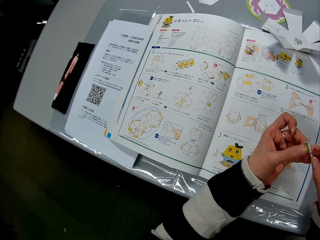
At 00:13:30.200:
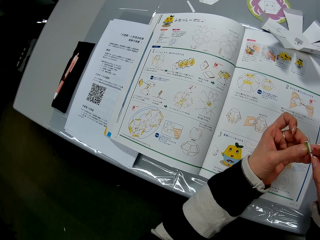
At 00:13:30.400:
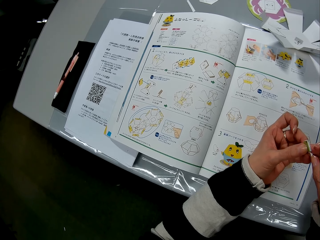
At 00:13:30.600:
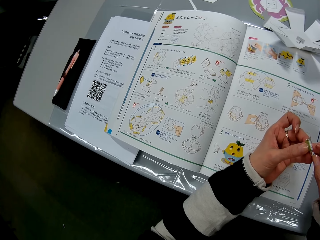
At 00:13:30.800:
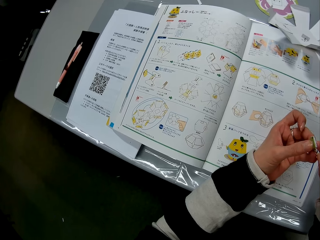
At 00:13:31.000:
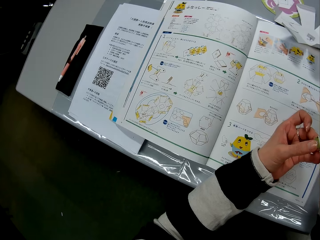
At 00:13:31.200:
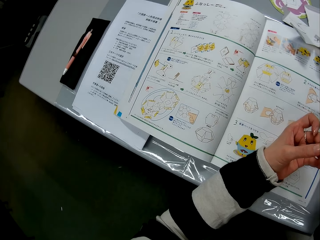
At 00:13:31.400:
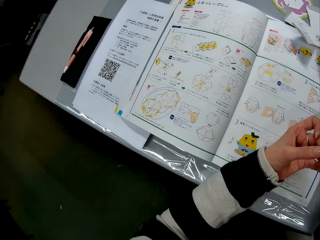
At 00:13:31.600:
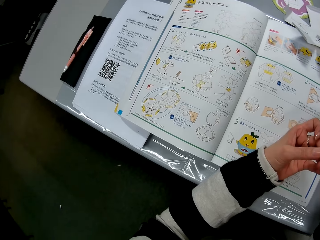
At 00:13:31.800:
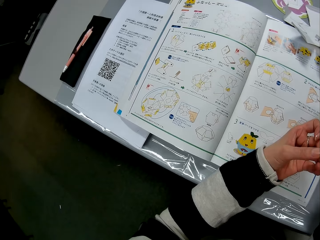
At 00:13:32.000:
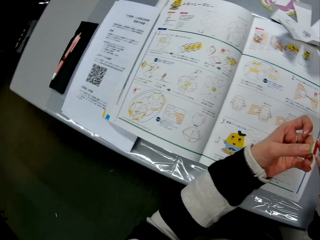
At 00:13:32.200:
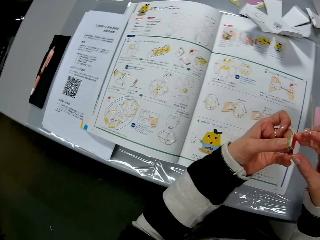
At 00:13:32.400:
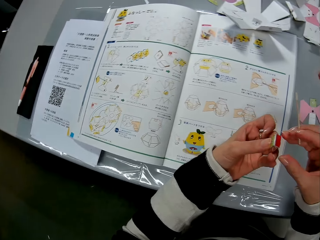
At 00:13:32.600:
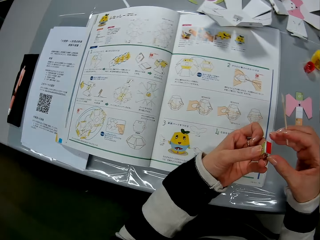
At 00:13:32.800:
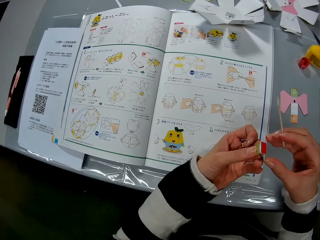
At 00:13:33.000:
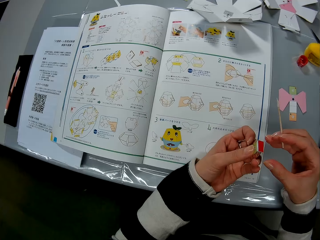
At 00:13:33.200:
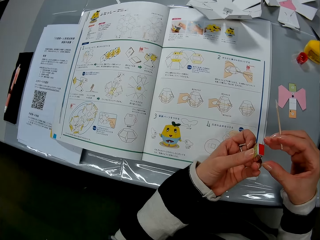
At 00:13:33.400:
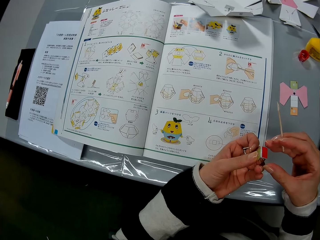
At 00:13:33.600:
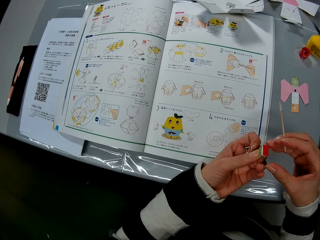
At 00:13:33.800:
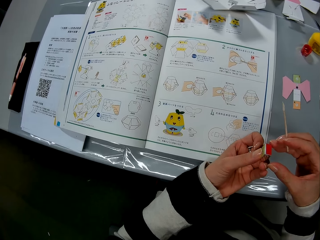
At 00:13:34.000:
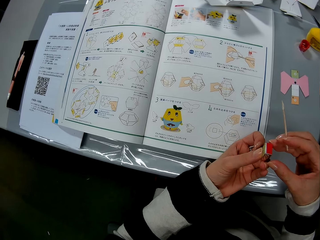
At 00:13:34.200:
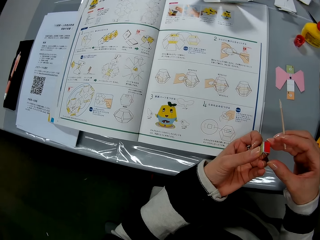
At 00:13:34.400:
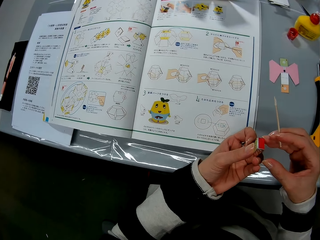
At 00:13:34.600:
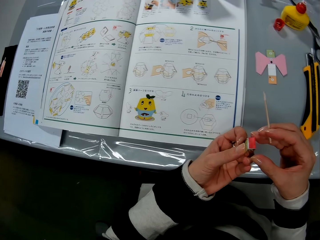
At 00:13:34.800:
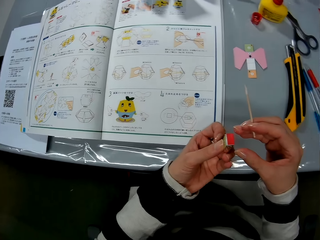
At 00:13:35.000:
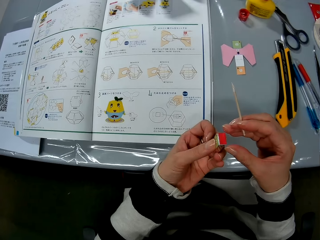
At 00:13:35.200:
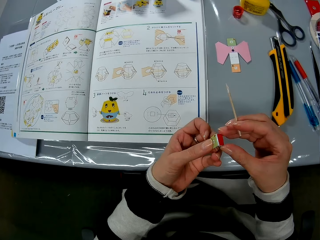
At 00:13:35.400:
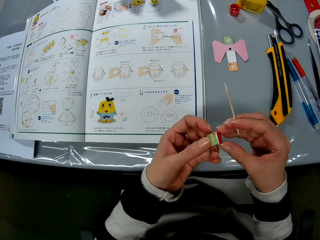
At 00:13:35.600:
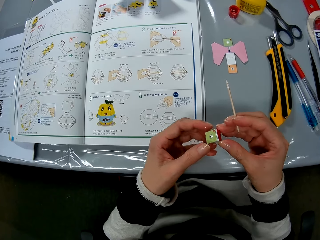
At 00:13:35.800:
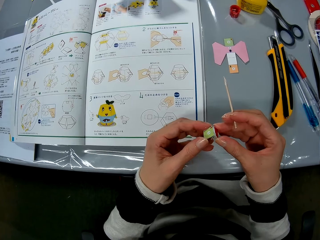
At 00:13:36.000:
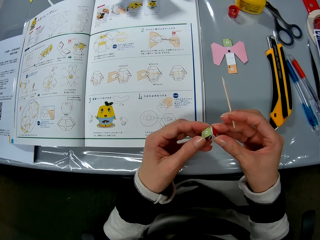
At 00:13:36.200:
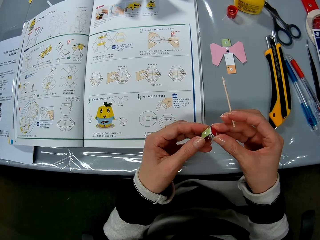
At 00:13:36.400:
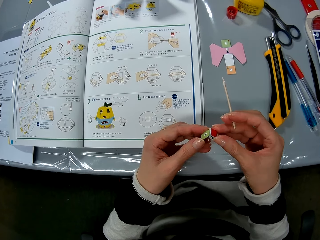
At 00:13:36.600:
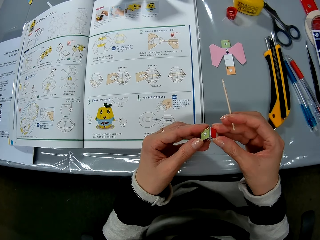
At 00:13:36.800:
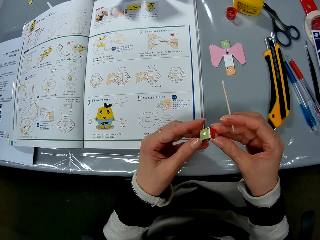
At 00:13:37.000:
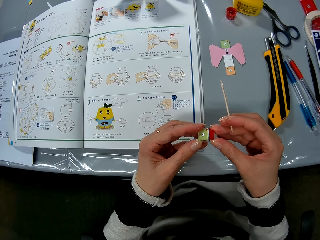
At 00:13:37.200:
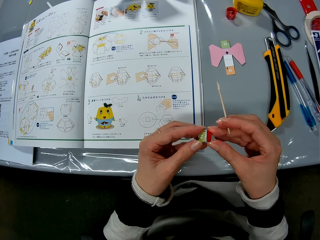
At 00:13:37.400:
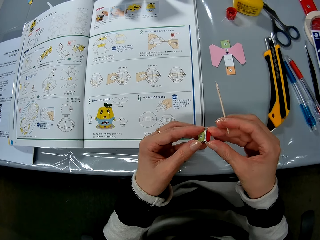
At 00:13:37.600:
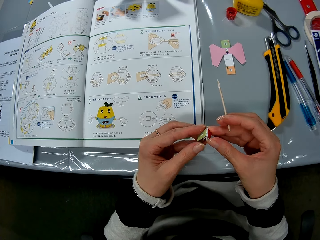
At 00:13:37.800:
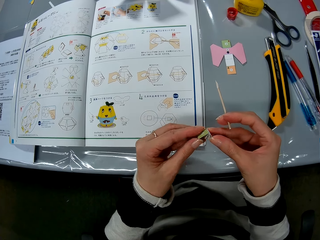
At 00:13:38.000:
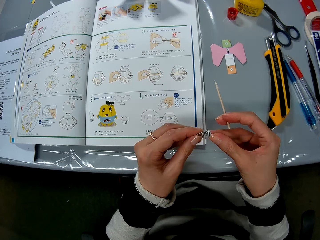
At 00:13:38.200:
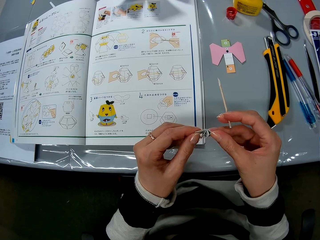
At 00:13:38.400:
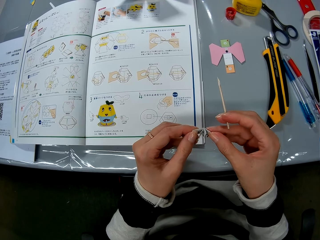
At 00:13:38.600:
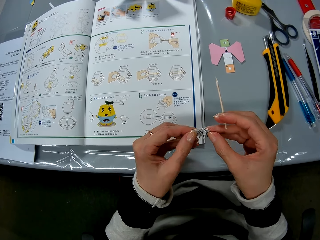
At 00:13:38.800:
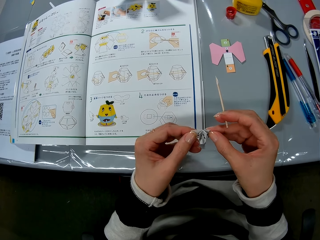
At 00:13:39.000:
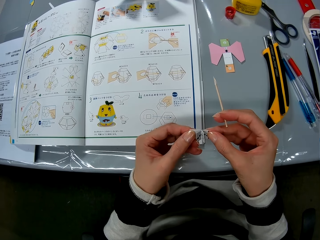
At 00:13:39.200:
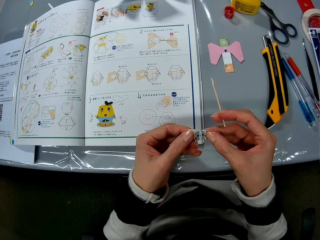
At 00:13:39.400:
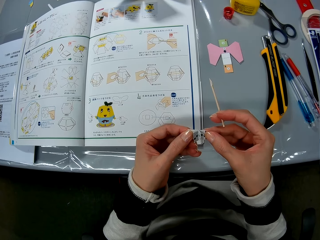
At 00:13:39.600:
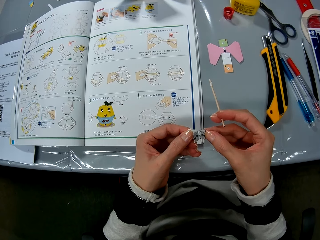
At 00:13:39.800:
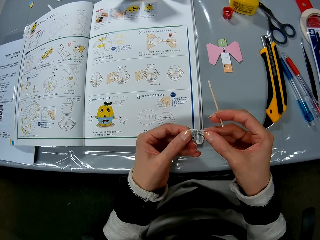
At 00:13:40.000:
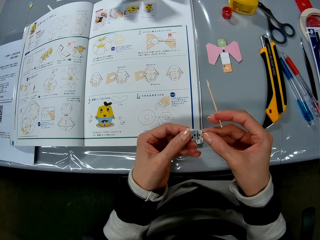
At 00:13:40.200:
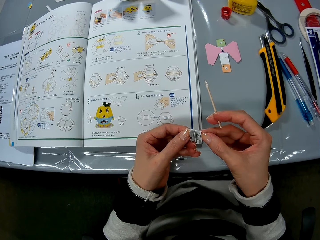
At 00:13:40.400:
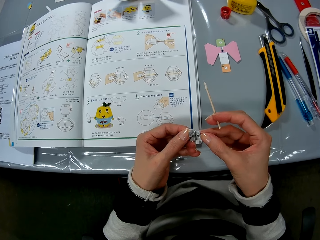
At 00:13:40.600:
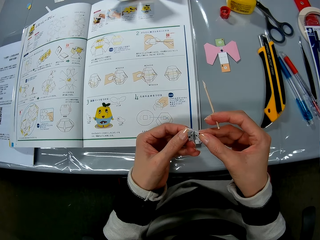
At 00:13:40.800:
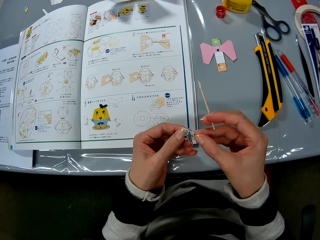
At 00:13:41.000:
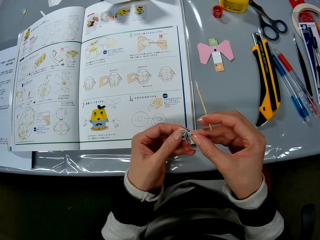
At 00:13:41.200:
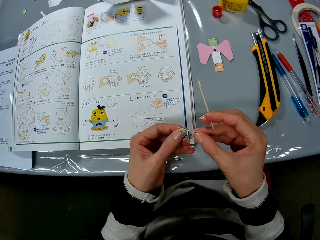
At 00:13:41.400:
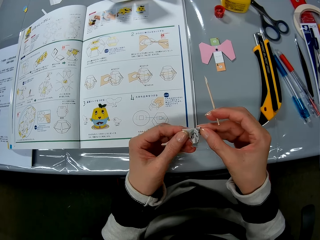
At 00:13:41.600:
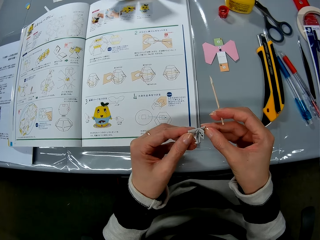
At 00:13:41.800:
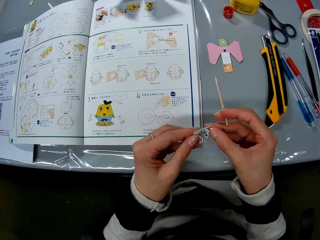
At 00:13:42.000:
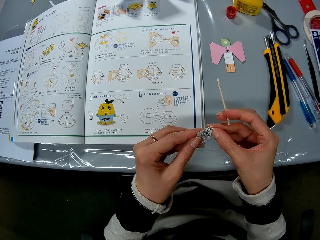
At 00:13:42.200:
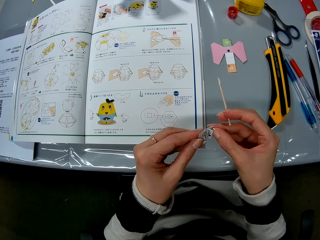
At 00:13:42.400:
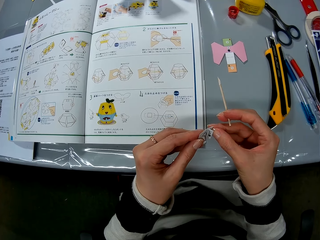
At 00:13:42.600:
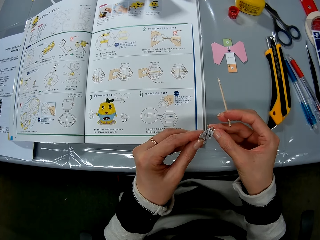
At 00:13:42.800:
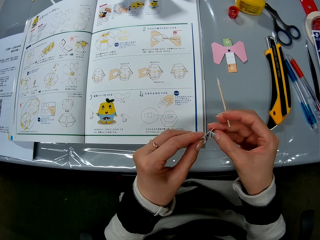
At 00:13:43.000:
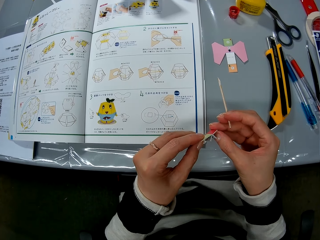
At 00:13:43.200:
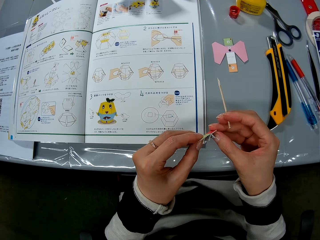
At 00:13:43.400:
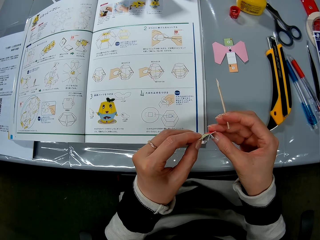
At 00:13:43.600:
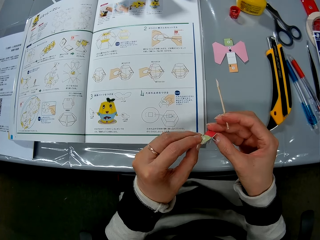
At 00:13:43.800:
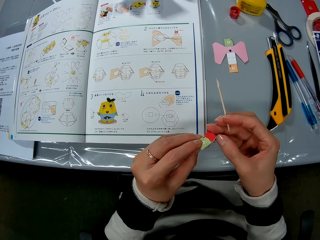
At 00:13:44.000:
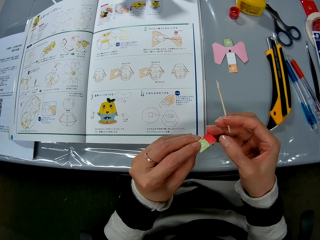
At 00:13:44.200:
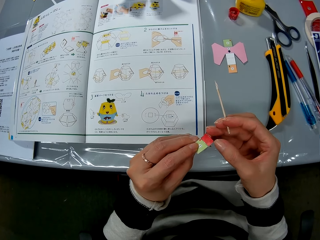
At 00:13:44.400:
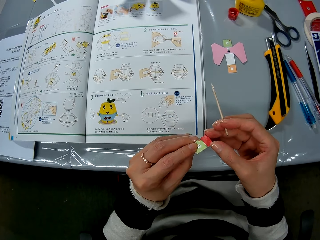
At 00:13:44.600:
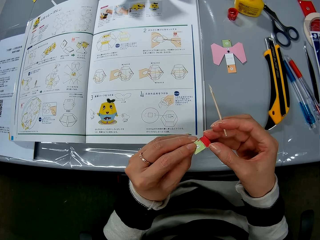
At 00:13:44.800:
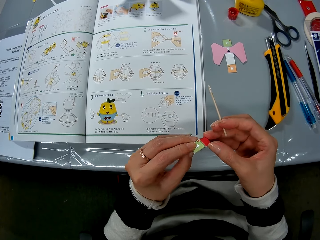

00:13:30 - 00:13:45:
The camera wearer opens the piece of craft paper with her hands. She opens the card. She checks the piece of craft paper in her hands.

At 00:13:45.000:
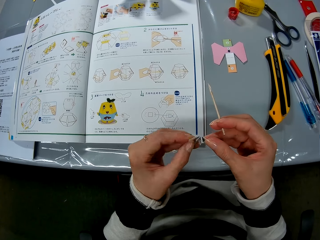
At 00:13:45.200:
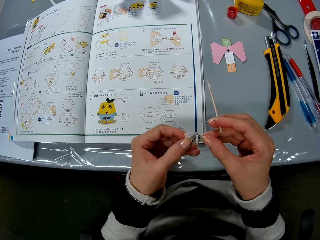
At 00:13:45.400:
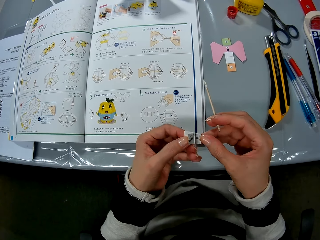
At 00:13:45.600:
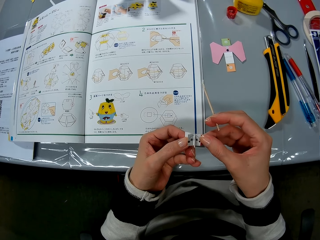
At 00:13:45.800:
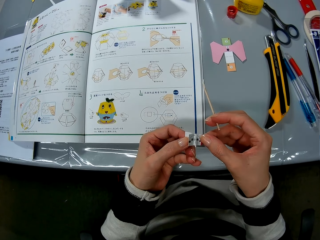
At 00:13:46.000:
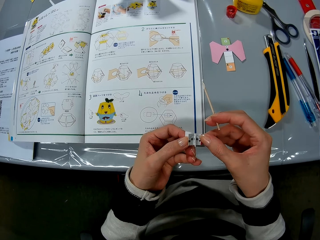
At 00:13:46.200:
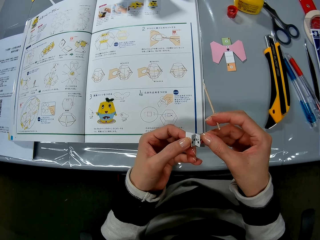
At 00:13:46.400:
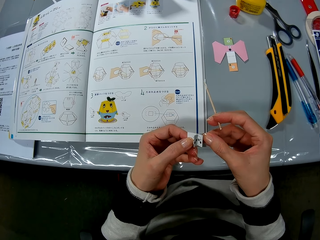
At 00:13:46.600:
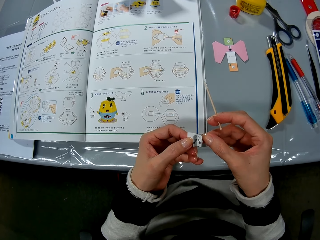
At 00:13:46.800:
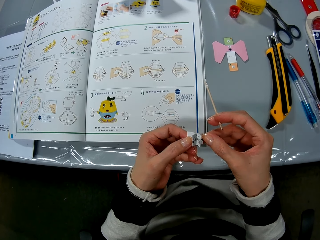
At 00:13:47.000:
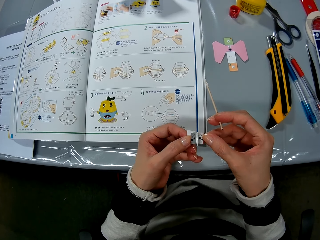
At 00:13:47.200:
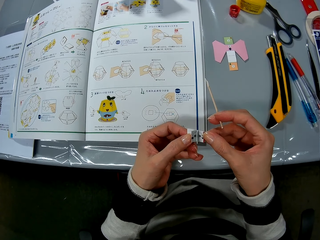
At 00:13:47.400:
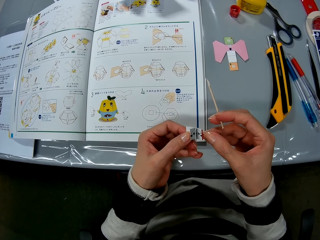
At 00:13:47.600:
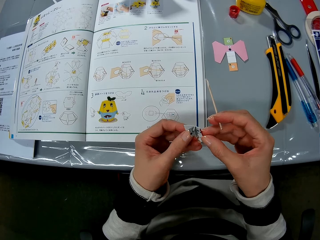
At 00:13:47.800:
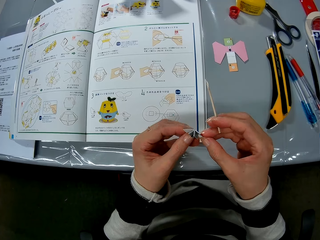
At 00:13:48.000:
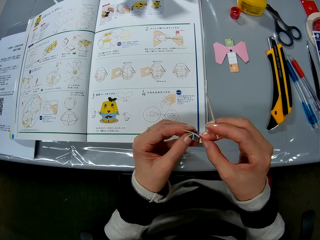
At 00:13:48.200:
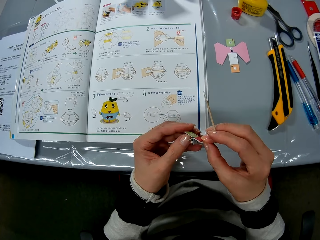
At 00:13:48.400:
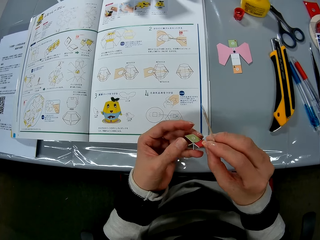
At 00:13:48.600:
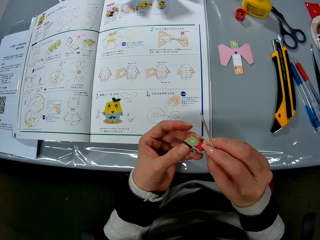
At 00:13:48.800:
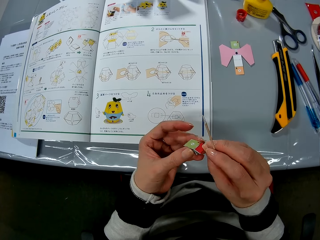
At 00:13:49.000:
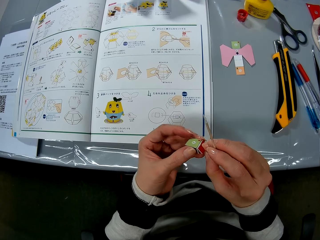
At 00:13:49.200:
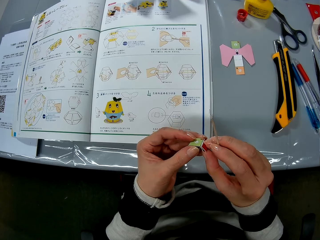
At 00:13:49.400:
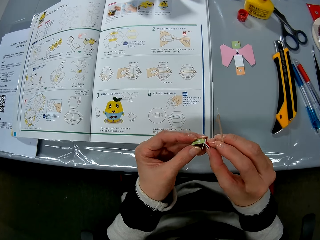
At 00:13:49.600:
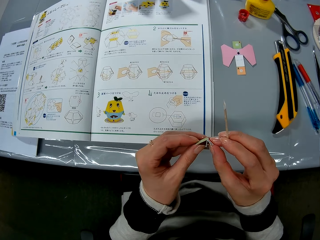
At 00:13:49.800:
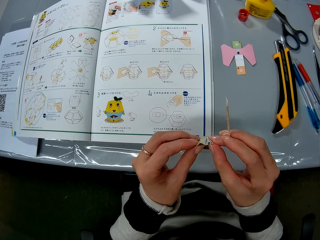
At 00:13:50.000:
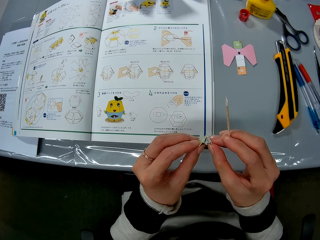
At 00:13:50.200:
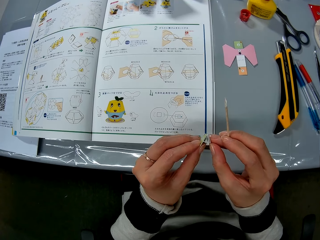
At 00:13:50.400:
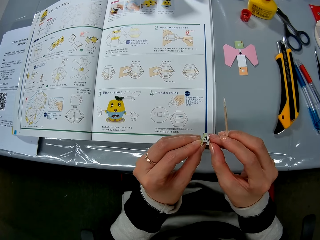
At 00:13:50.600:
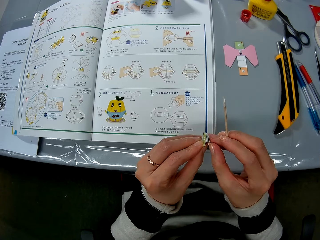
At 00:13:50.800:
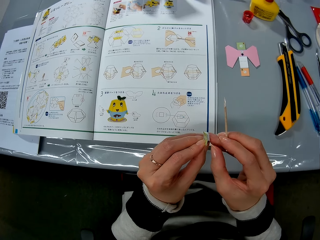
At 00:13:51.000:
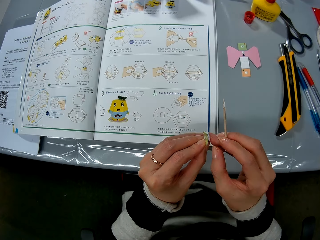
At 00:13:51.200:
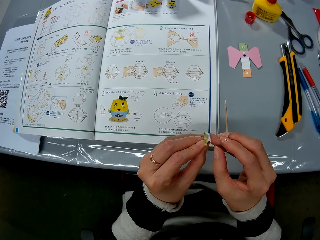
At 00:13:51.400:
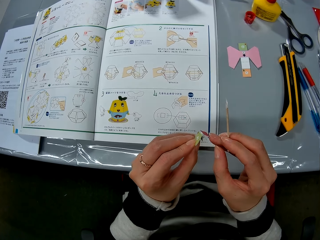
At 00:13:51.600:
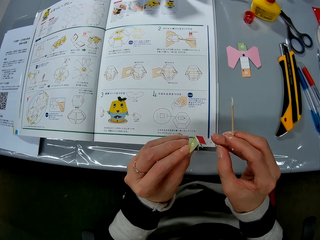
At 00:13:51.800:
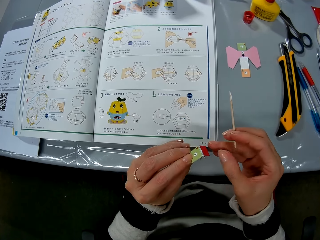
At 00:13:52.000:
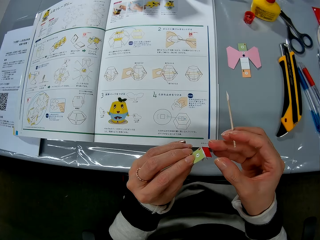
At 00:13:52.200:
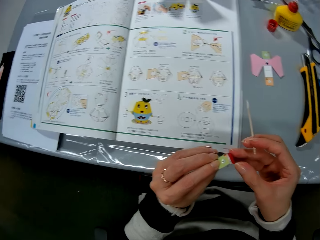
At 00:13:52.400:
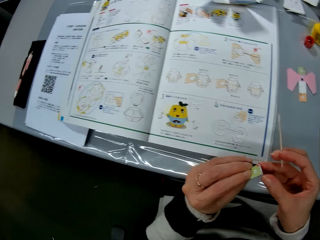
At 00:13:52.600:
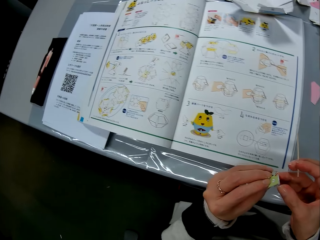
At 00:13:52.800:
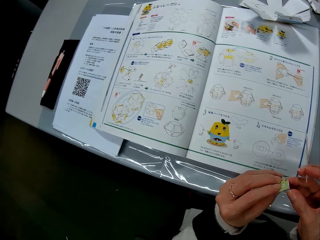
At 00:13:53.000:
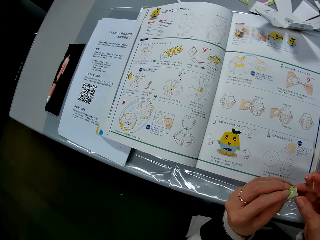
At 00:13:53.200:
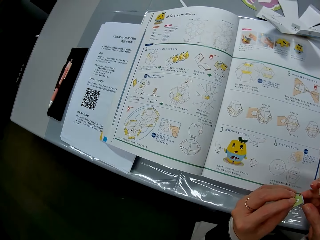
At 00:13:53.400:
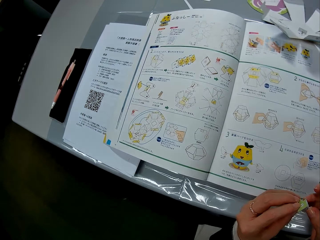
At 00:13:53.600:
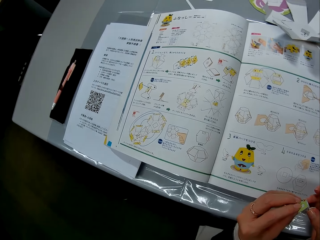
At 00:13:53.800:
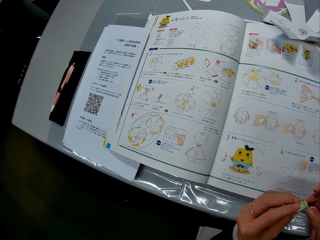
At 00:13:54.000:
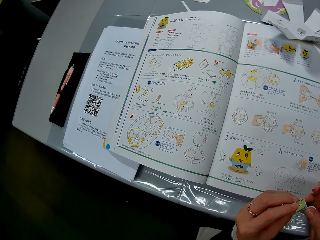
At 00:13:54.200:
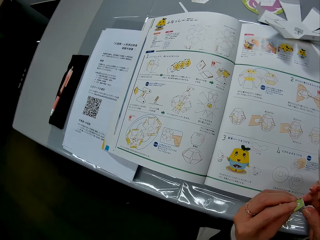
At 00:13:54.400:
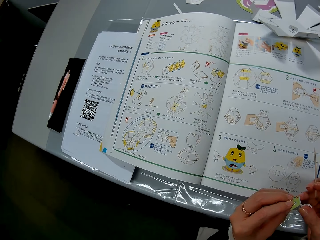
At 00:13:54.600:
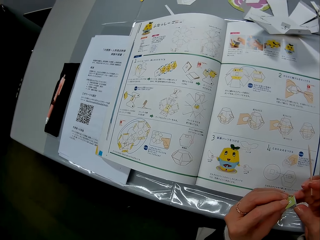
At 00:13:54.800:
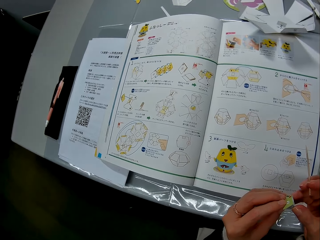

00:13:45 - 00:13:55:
The camera wearer looks at a book.
